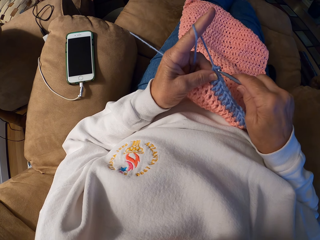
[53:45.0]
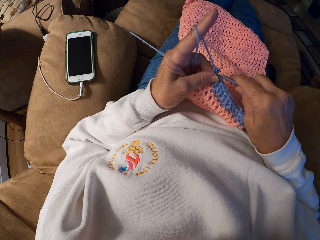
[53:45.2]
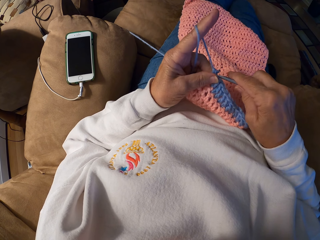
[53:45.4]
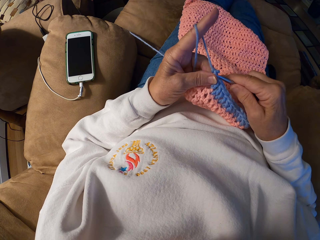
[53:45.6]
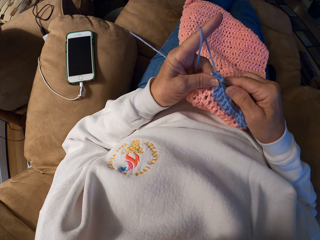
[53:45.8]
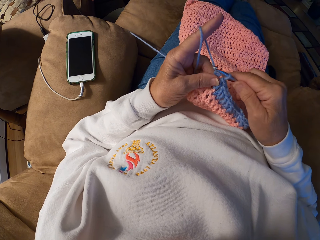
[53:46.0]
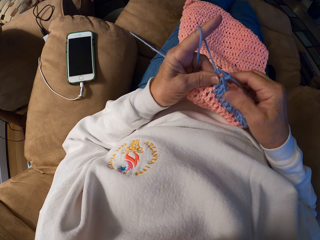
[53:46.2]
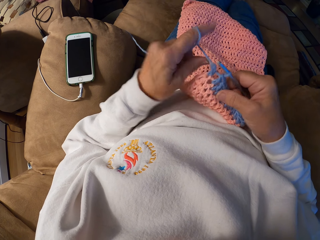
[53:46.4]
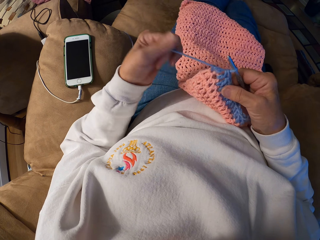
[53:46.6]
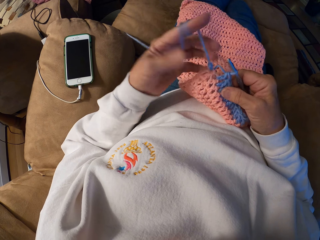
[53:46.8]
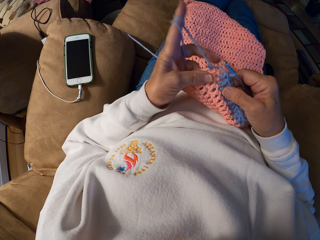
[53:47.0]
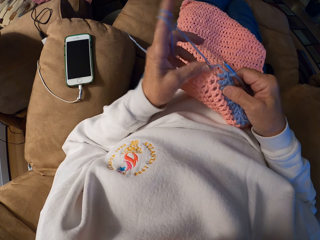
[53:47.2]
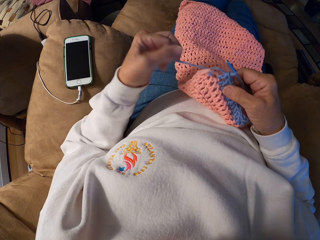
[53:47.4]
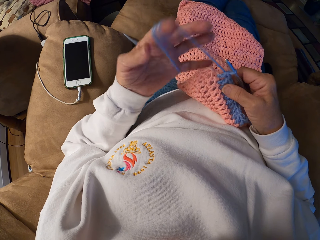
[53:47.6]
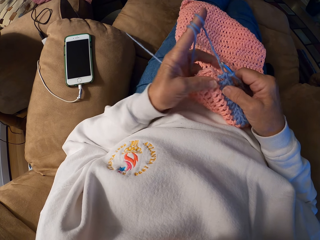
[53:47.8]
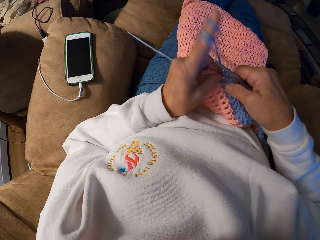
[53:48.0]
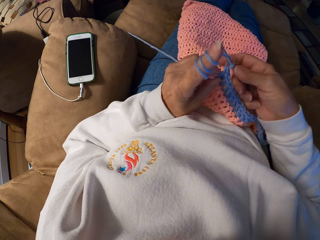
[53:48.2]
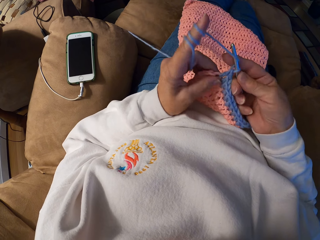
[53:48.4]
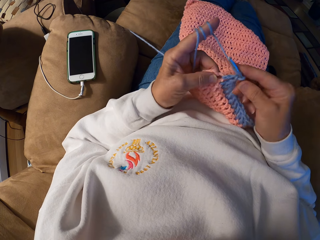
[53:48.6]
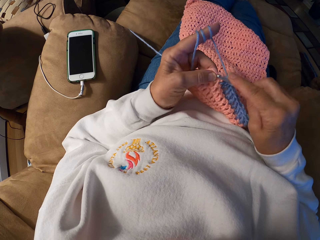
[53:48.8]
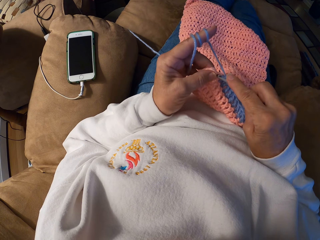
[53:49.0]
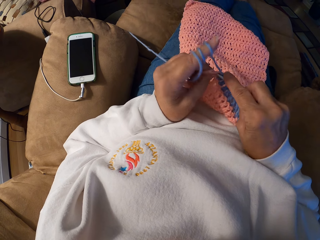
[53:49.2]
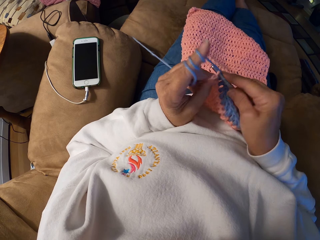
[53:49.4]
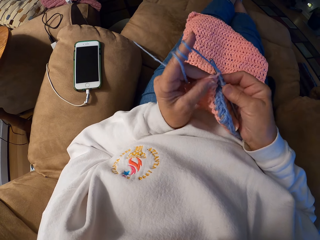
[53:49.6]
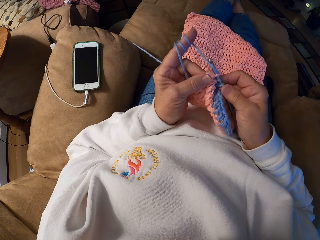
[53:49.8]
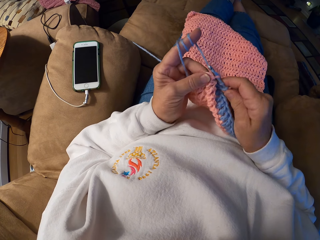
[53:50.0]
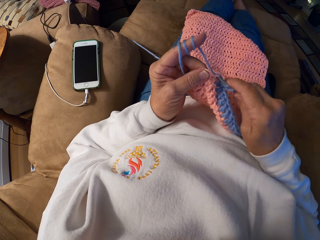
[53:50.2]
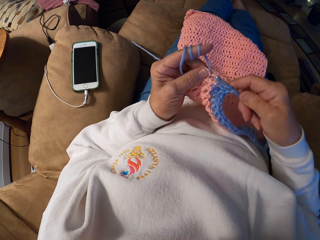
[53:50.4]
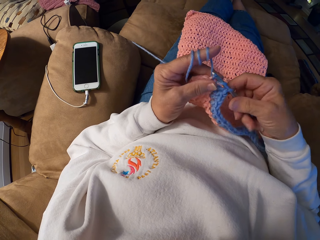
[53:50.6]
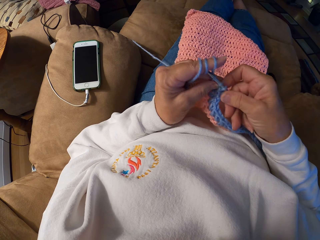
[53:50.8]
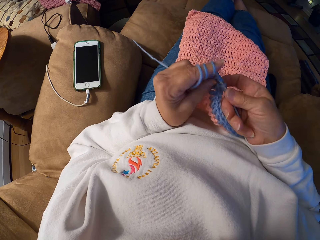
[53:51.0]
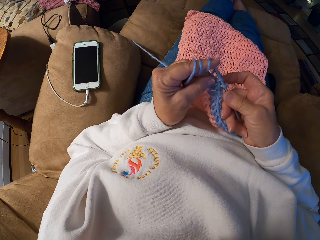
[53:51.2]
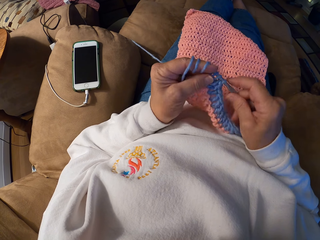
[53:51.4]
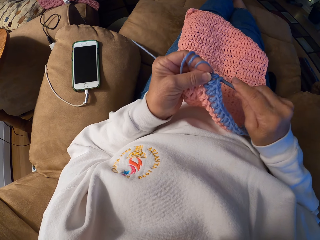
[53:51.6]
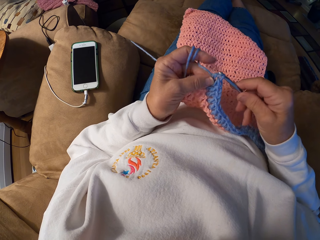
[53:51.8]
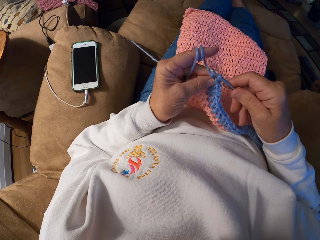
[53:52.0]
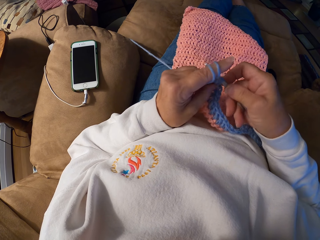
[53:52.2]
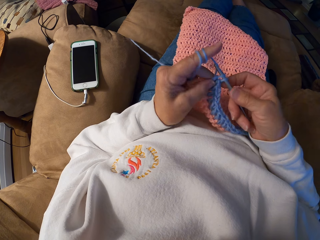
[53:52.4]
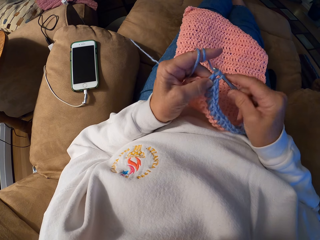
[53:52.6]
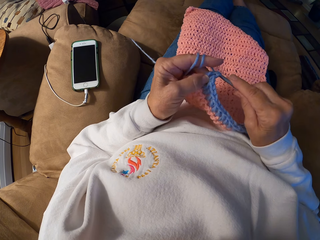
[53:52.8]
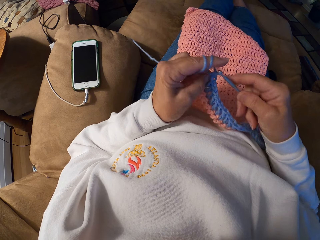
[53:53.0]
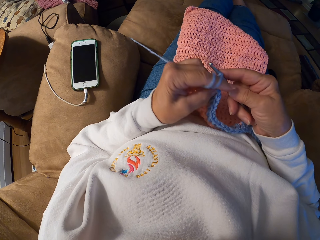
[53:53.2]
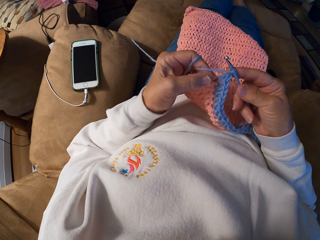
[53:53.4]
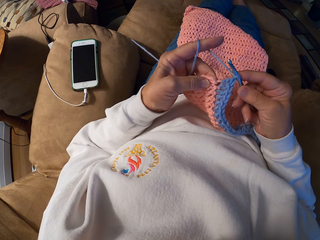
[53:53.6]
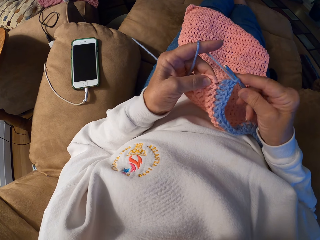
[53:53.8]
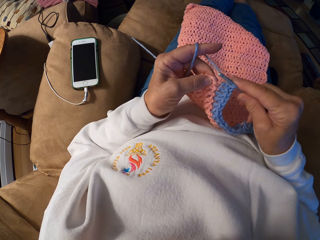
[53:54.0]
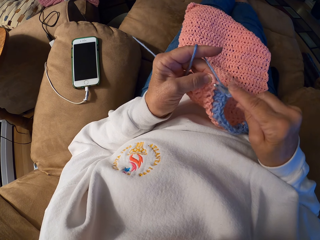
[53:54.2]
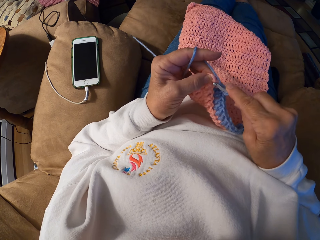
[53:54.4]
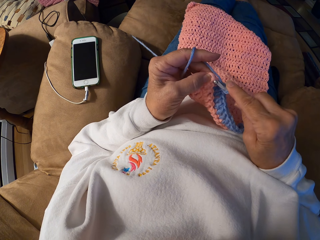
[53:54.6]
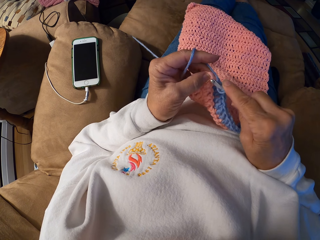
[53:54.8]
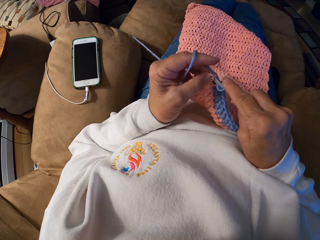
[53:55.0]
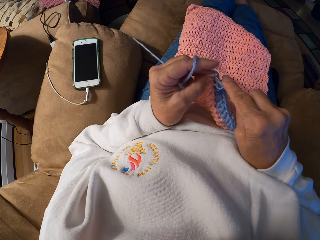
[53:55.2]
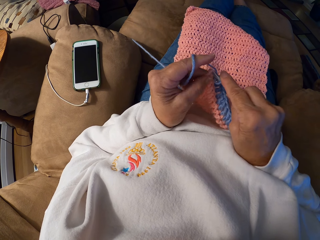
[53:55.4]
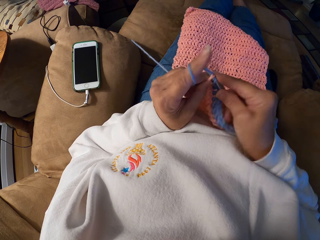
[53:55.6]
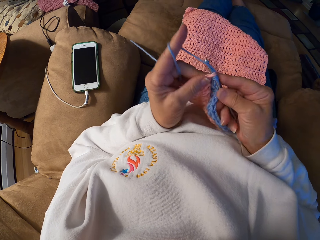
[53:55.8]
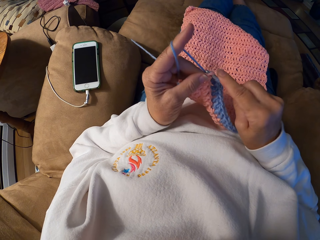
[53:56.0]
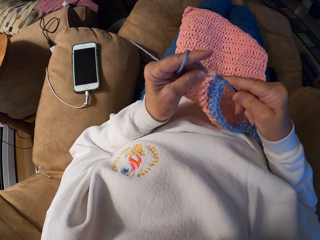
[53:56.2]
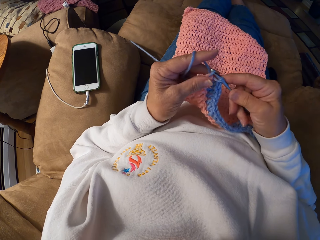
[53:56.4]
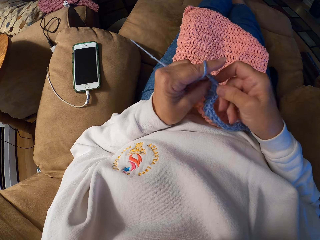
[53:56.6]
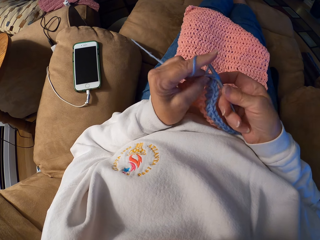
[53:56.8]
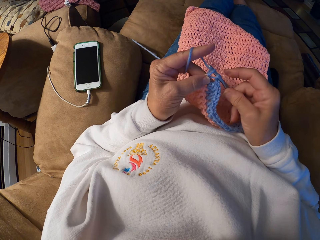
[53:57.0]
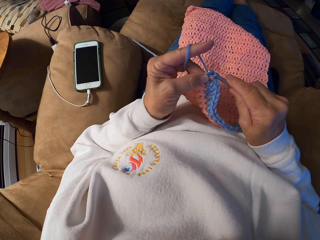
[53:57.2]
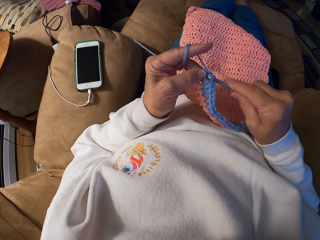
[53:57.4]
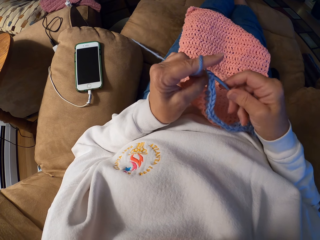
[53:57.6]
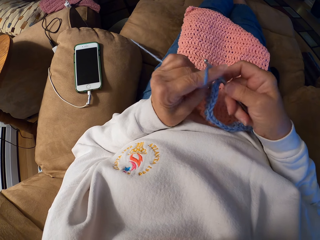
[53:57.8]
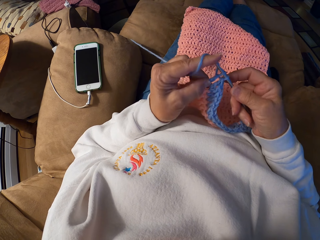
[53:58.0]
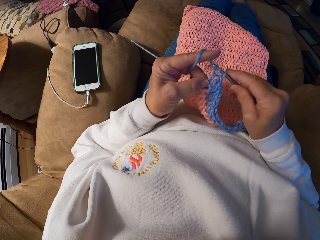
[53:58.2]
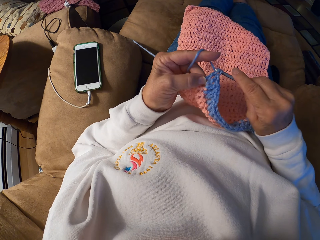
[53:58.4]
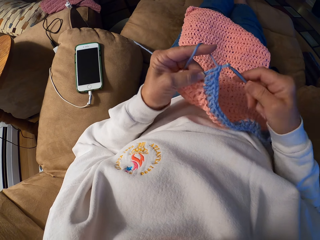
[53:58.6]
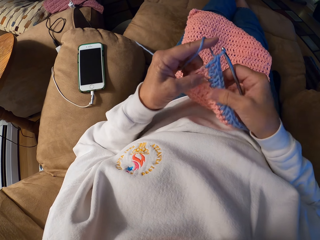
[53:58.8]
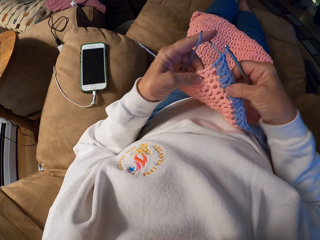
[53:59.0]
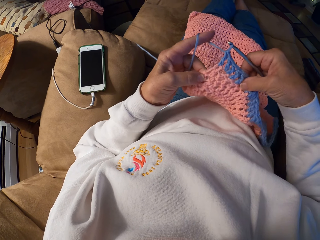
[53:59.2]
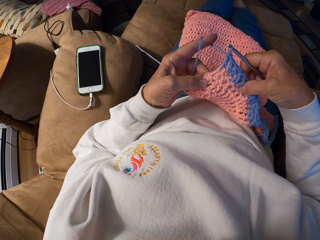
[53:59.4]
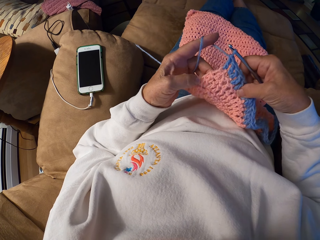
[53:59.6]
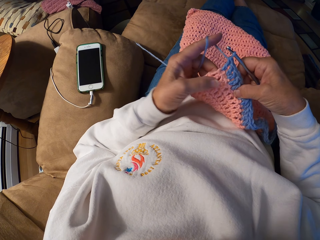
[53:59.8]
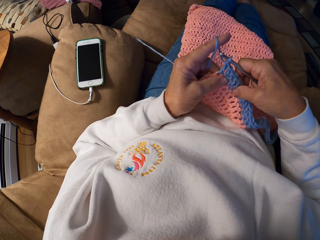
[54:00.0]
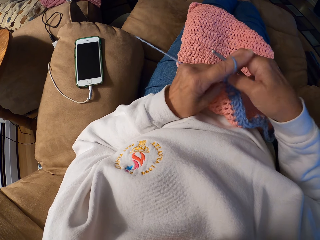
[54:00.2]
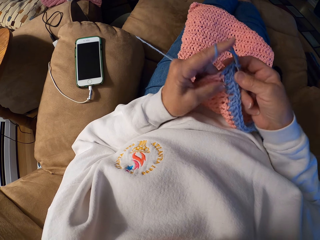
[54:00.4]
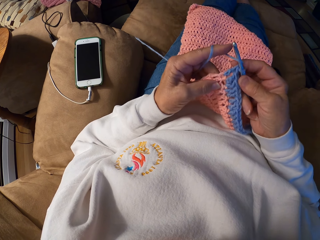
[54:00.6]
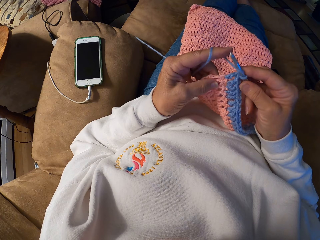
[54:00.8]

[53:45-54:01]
The camera wearer continues crocheting the yarn. She rolls the knitting thread on her index finger. She knits the garment with her hands. She stretches the garment with her hands.

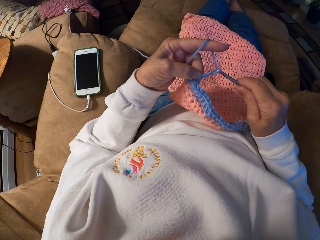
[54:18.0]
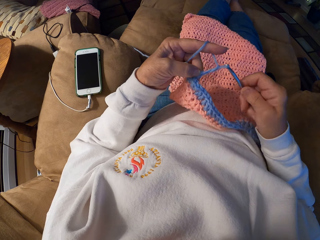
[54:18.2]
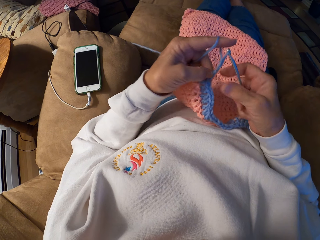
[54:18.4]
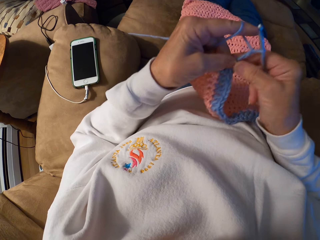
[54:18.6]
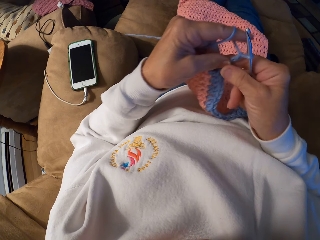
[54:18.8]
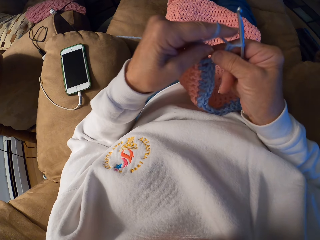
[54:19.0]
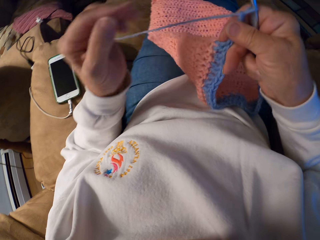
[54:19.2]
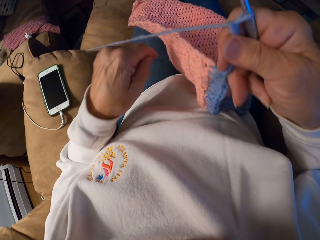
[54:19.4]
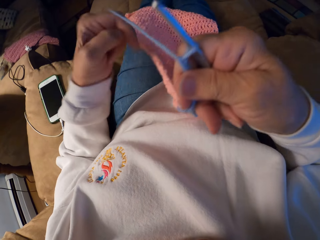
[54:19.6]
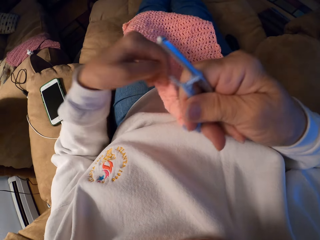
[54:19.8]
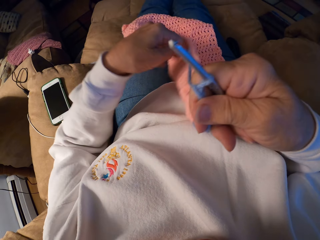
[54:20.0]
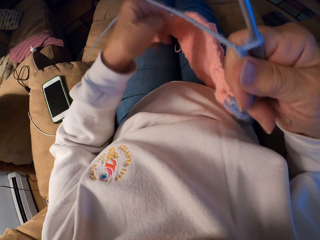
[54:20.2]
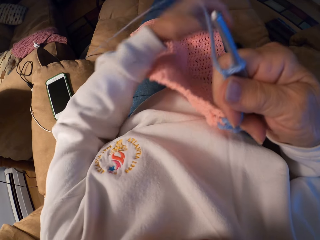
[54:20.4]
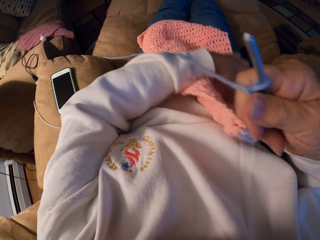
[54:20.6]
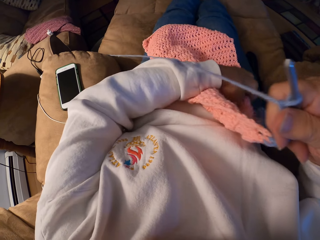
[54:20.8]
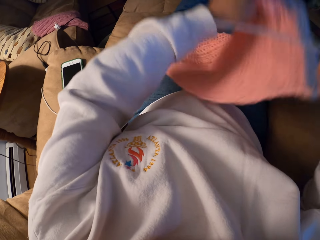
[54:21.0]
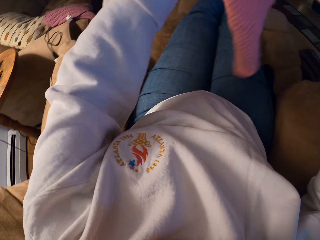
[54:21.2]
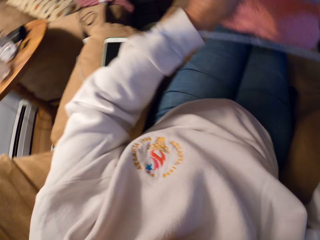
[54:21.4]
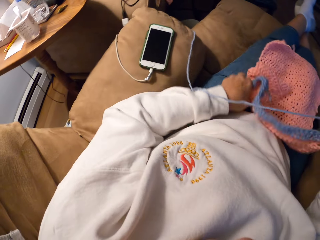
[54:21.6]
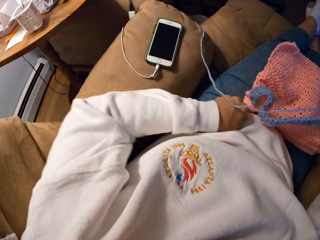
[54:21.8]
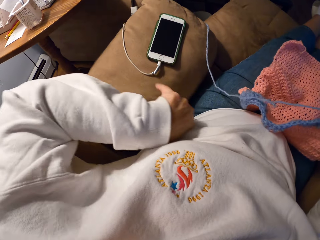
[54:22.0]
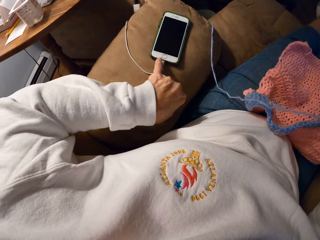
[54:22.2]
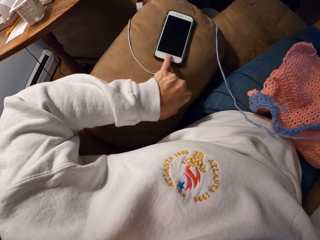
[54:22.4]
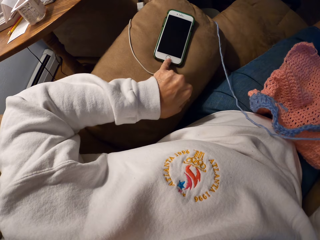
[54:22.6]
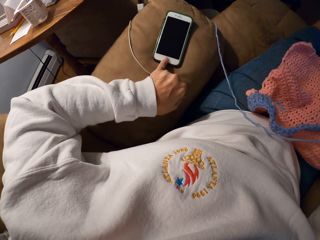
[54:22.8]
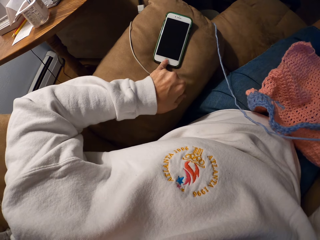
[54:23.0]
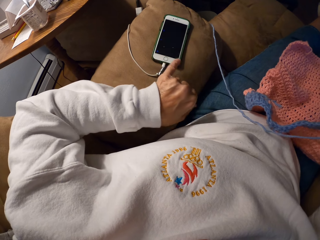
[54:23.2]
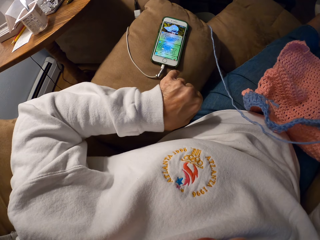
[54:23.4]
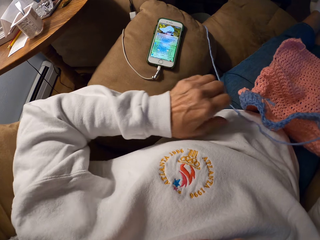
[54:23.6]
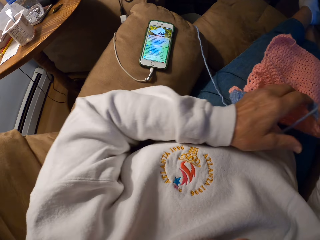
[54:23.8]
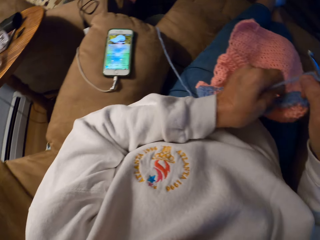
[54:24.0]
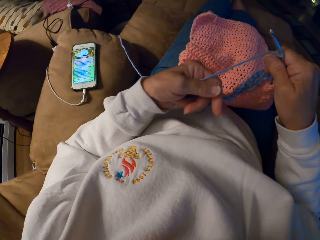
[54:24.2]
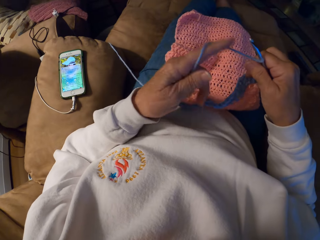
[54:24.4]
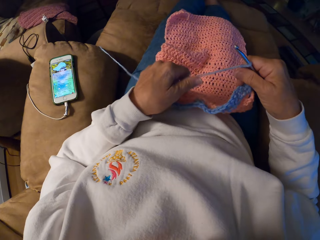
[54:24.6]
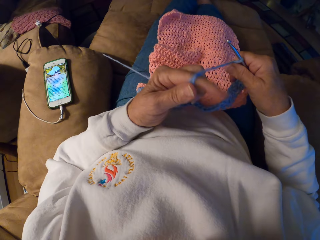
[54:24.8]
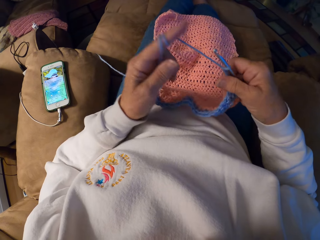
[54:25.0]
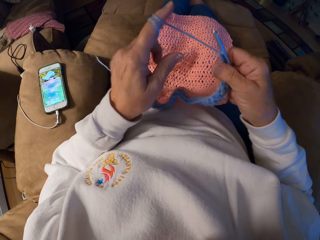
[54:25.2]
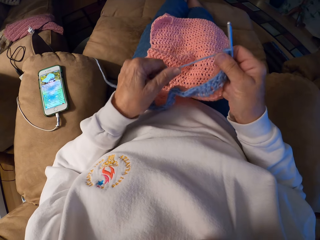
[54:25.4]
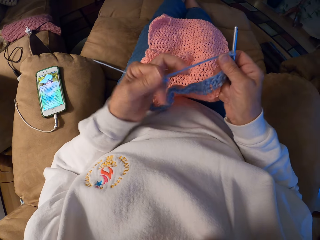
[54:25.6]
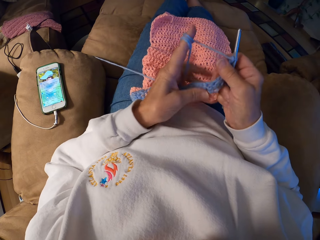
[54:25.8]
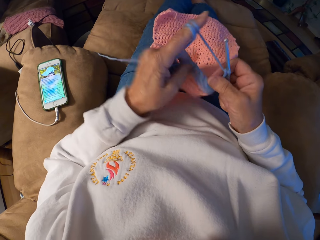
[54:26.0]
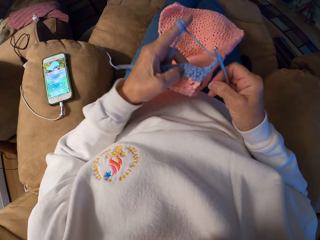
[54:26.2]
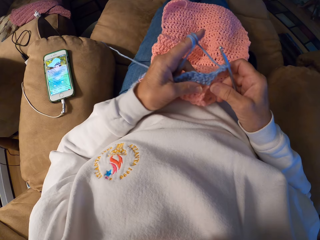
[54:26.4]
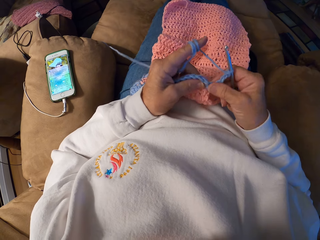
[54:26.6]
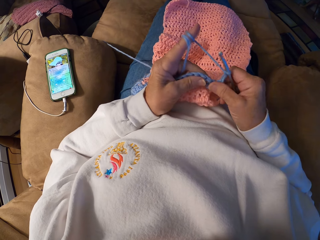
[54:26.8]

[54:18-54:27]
The camera wearer turns the crochet with her left hand. She operates her mobile phone with her left hand. She winds the yarn on her left index finger.
